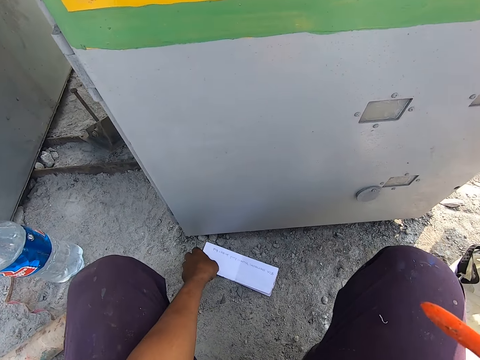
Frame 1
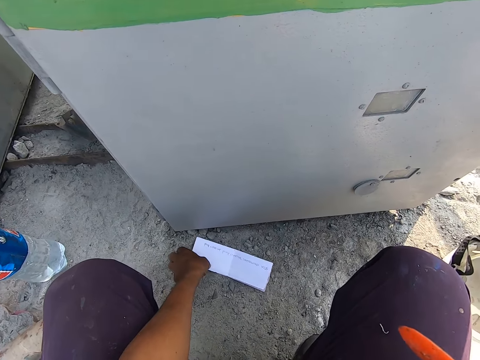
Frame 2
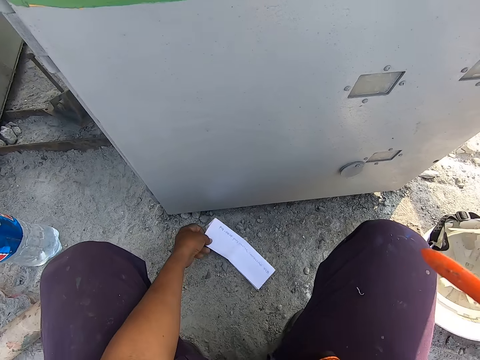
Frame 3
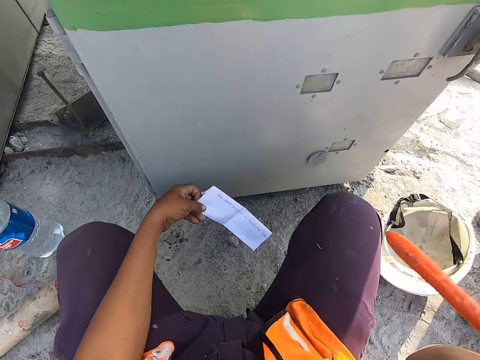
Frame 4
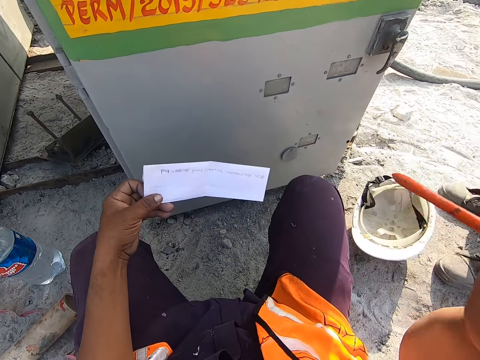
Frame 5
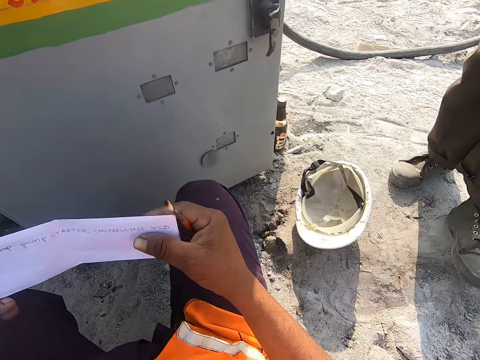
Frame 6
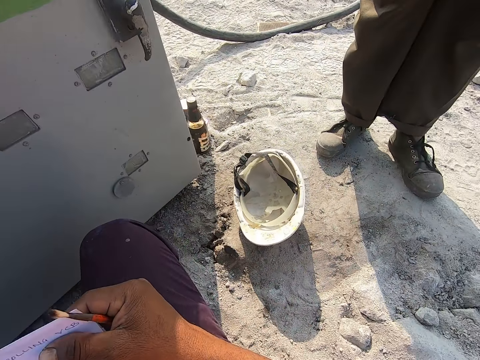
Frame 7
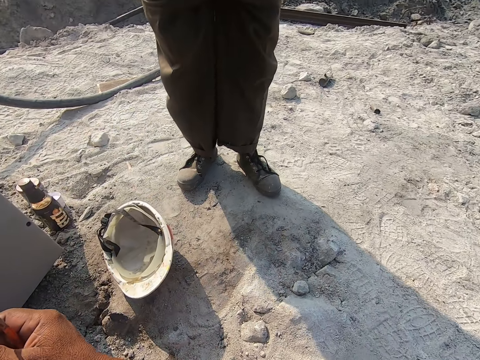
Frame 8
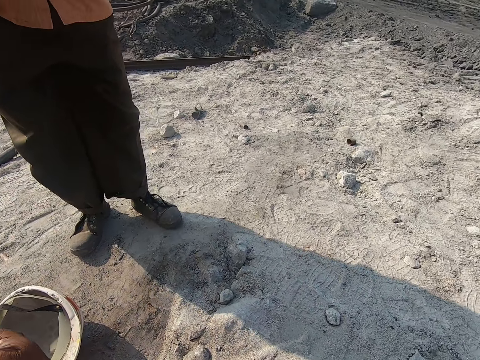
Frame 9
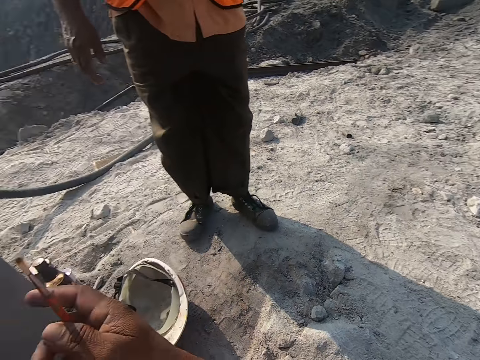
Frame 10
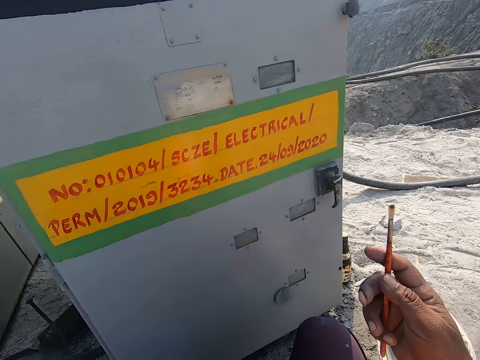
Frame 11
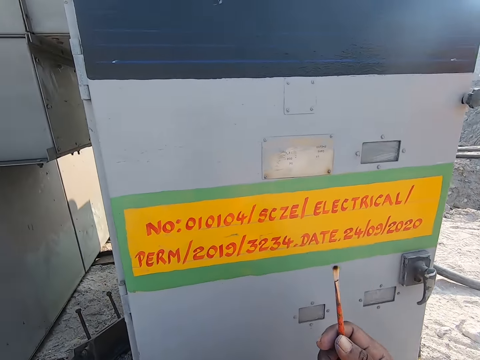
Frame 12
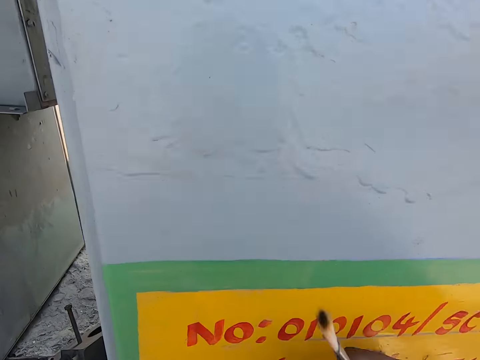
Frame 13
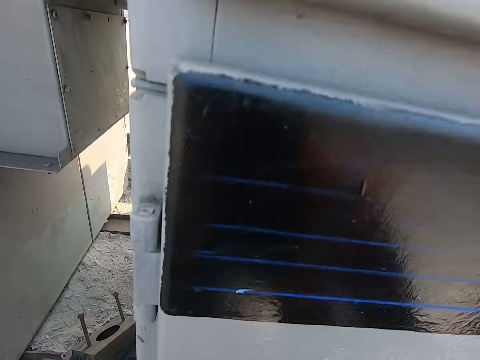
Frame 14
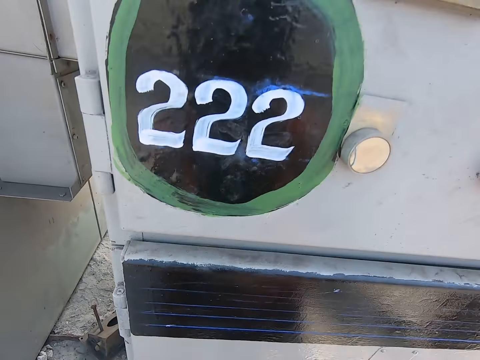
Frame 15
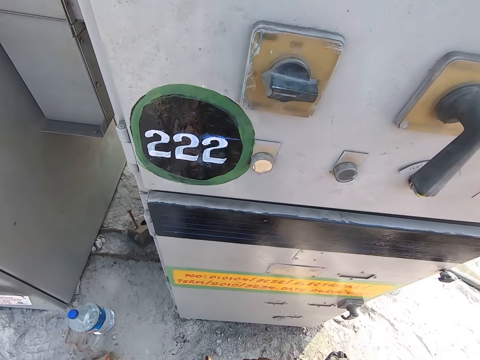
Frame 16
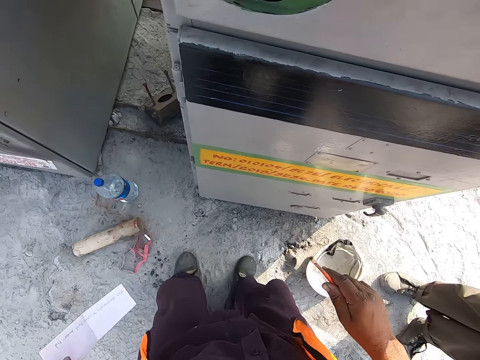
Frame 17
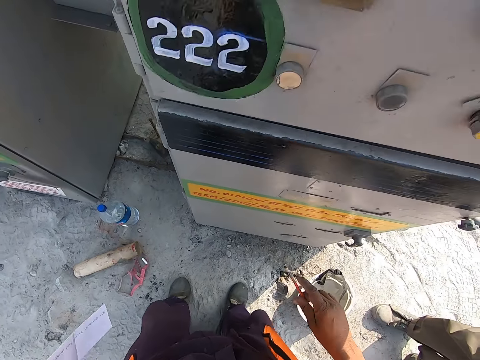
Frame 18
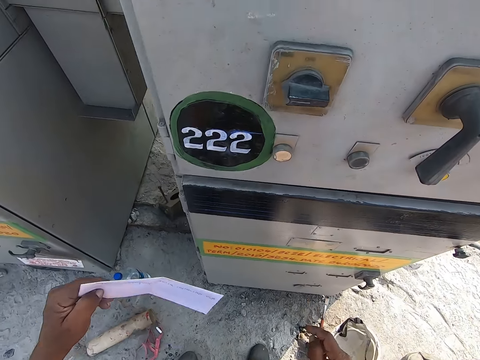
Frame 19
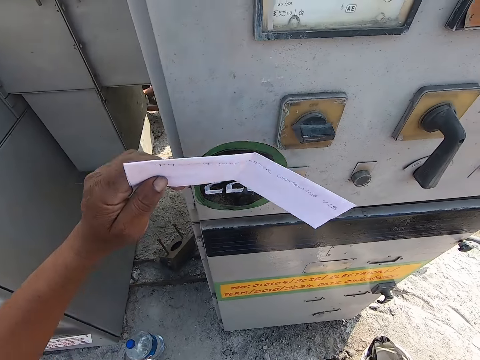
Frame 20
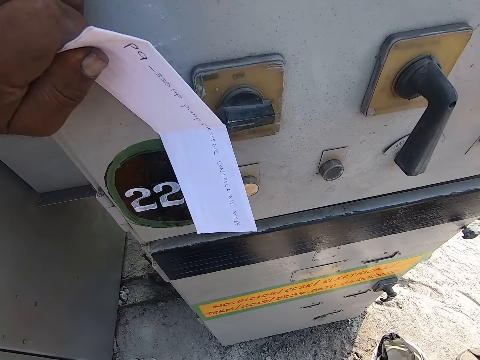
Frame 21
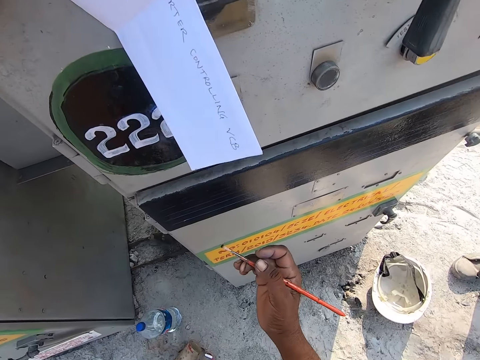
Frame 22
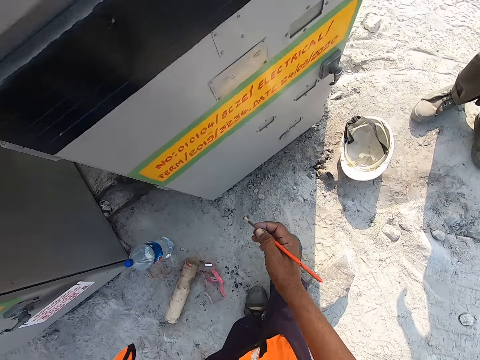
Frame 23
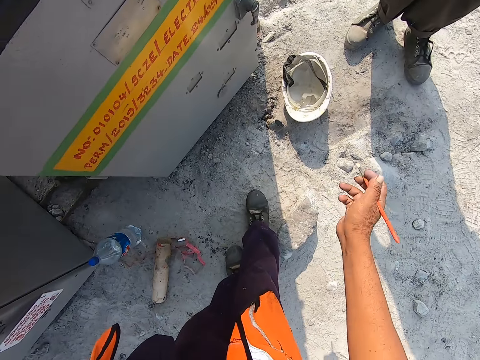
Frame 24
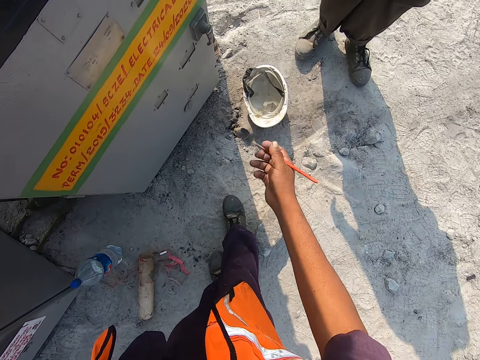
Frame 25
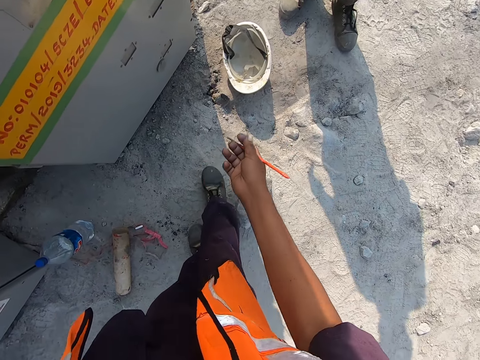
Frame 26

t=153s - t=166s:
The camera wearer picks up the paper on the ground. They look around. A person interacts with the camera wearer. The camera wearer stands up. They look at the electrical machine. They hold the paper with the left hand.

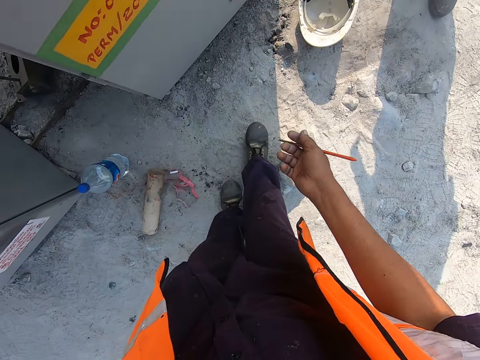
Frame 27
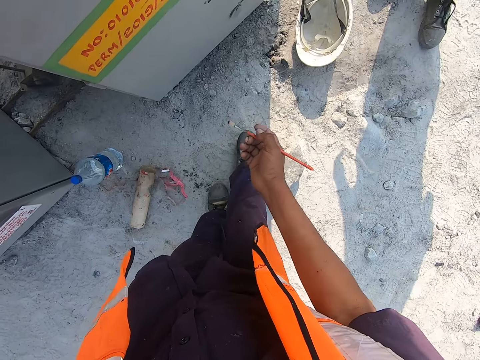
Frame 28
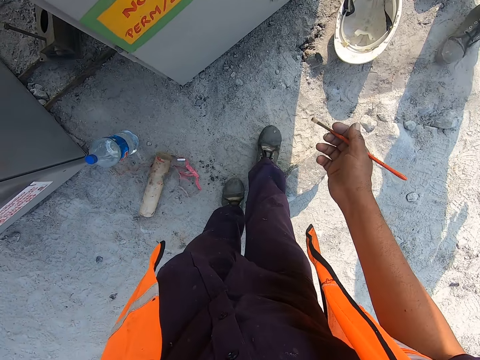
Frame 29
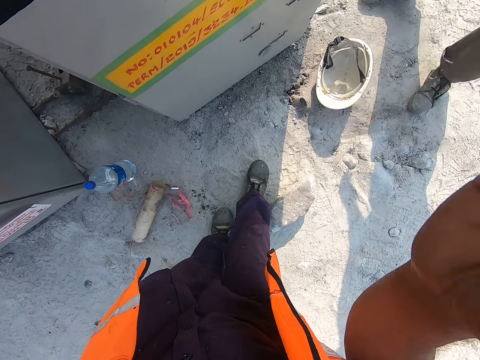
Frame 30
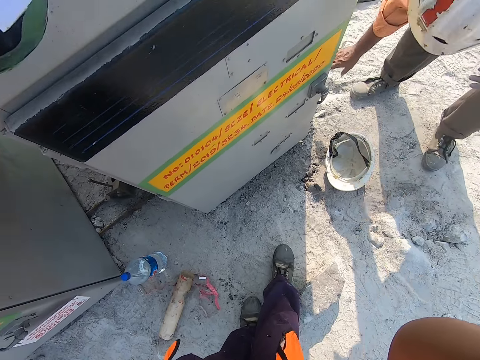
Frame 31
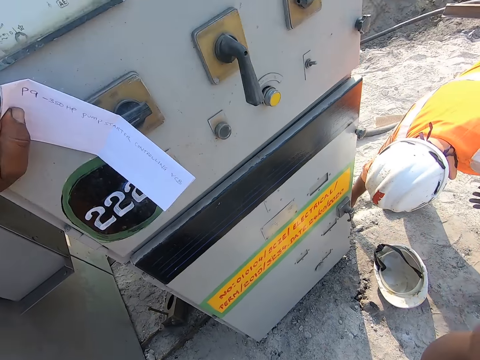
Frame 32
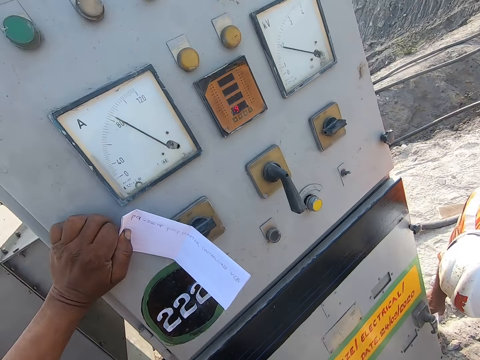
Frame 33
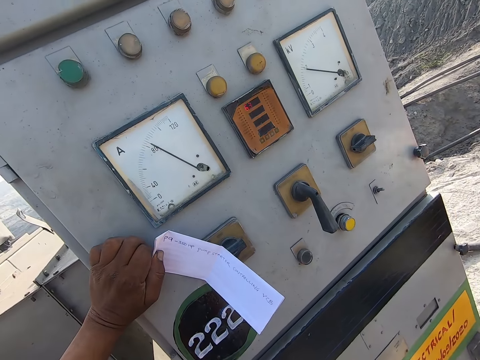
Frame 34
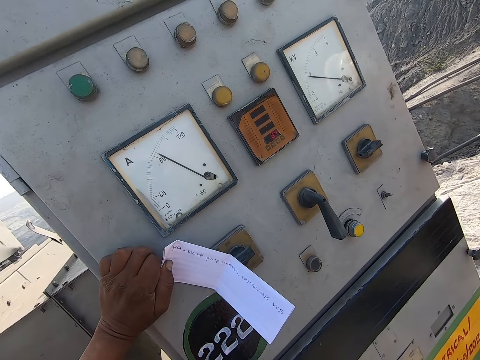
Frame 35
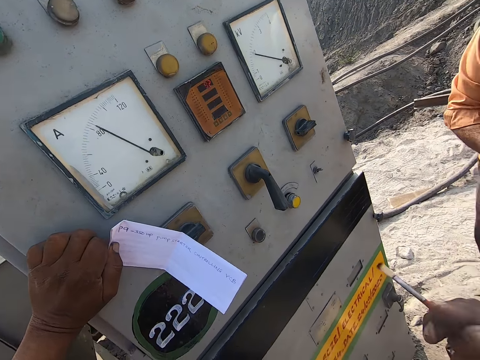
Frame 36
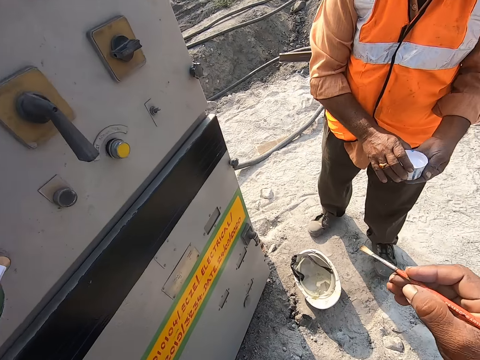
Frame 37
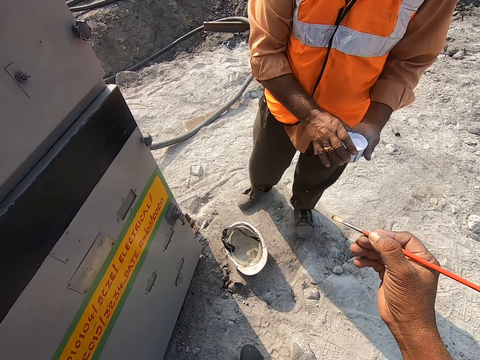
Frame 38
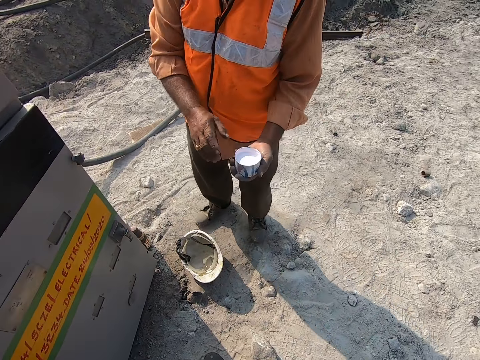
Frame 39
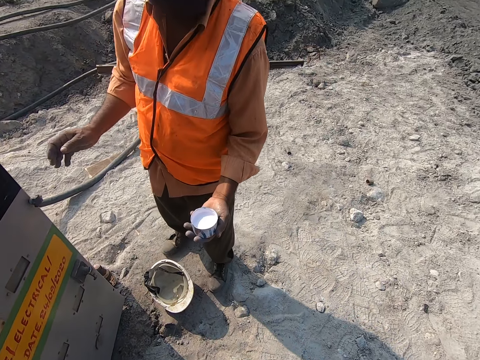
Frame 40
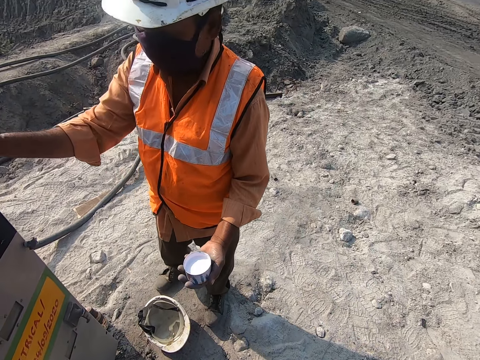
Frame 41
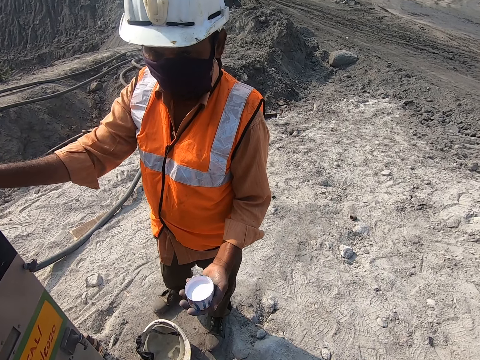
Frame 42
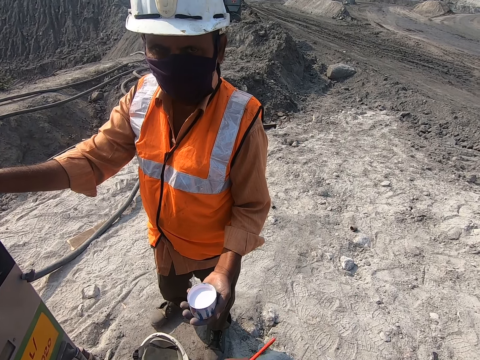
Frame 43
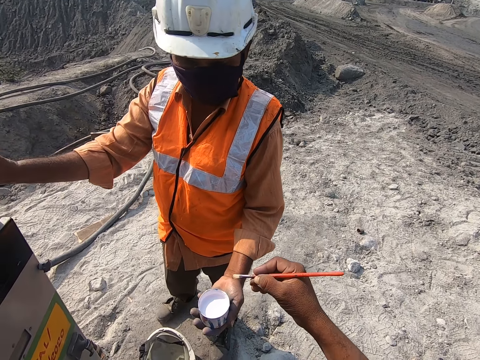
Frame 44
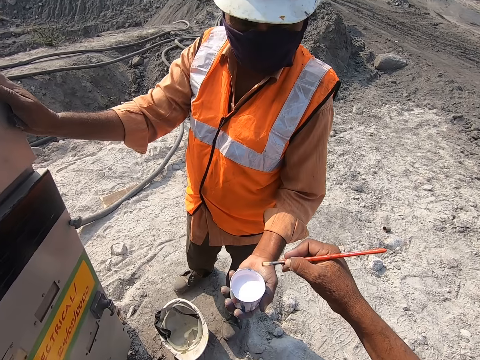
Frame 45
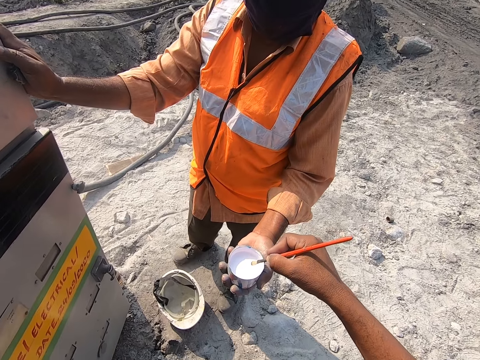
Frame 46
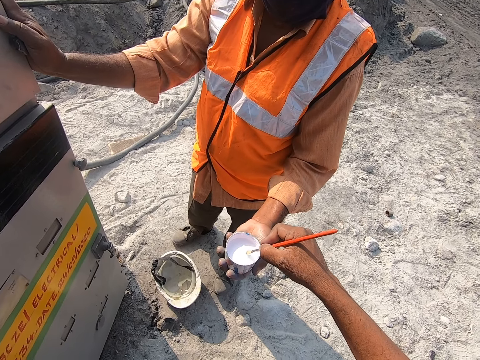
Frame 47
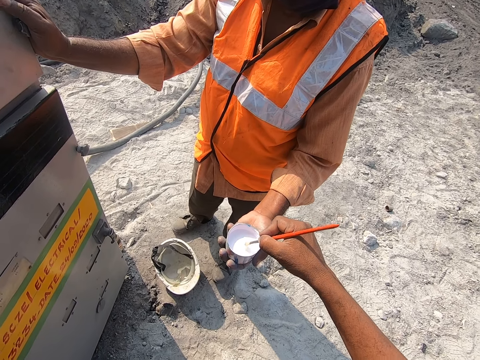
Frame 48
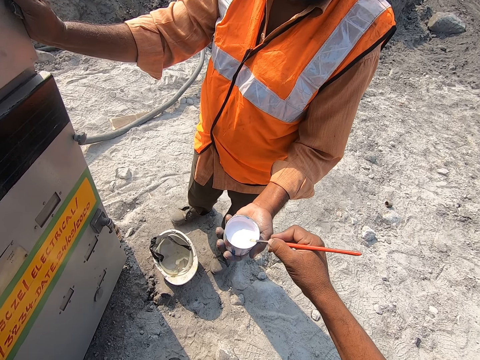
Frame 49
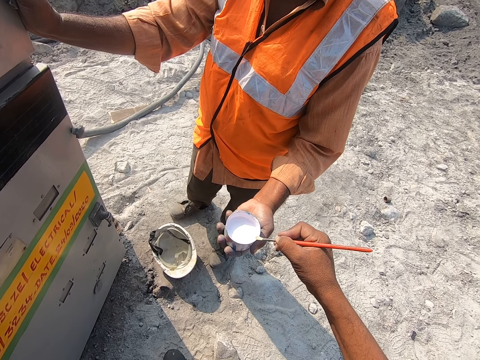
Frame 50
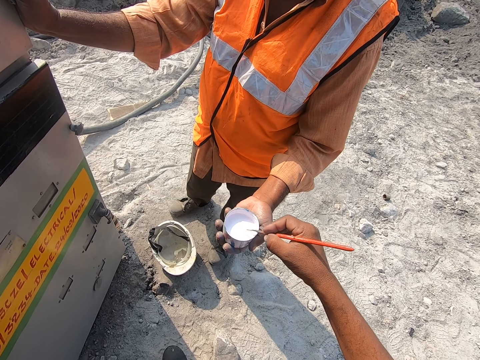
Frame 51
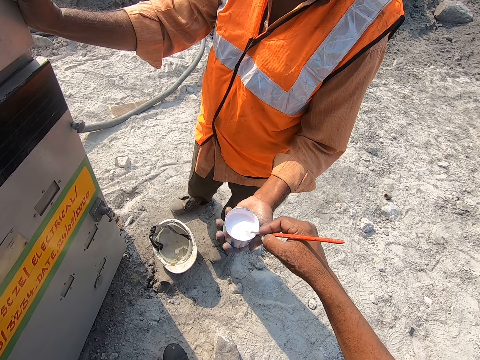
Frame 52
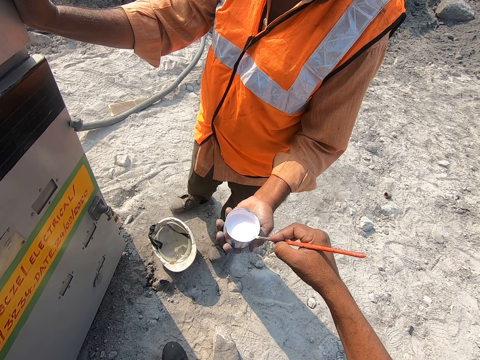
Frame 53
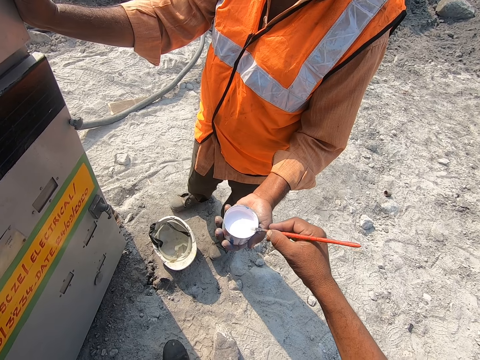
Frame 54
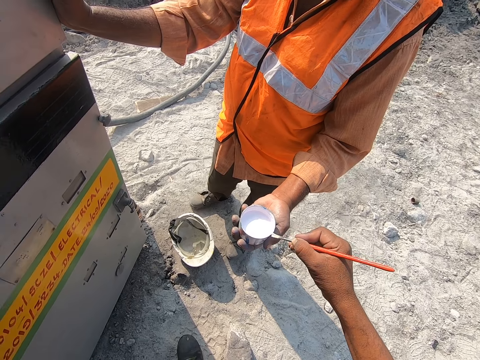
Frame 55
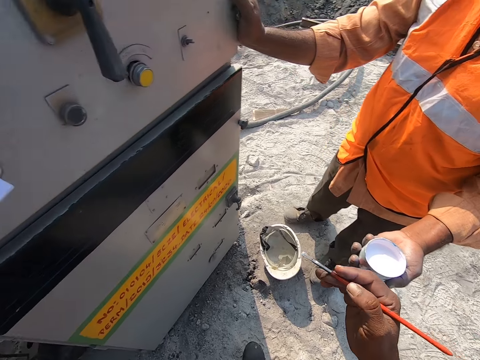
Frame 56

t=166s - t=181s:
The camera wearer looks around. A person collects a small container. The camera wearer holds the paint brush with the right hand. They dip the paint brush into the tin.
